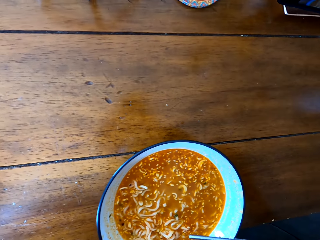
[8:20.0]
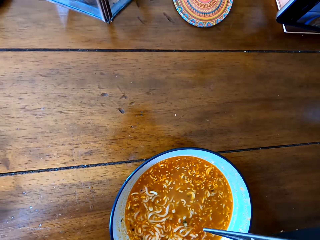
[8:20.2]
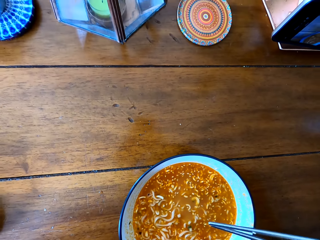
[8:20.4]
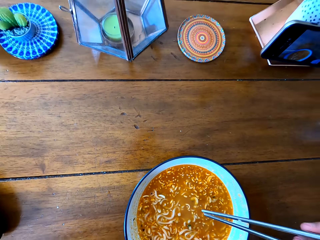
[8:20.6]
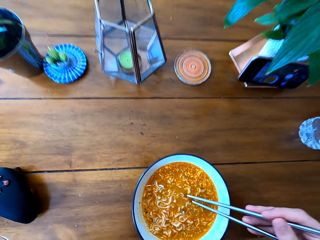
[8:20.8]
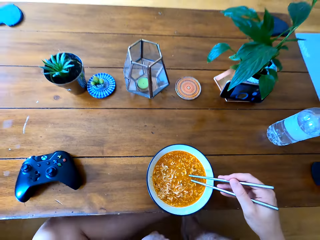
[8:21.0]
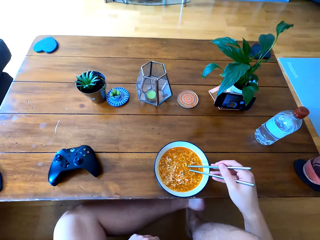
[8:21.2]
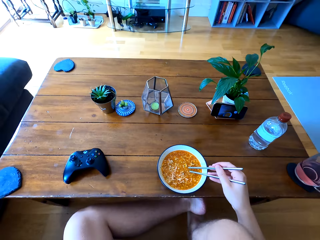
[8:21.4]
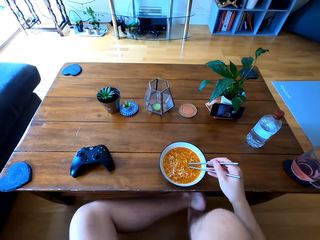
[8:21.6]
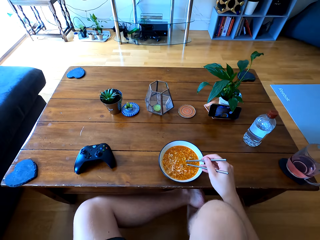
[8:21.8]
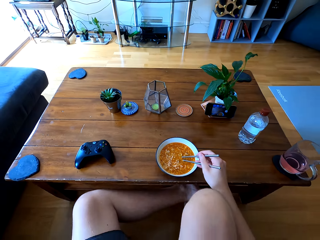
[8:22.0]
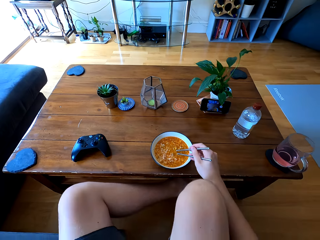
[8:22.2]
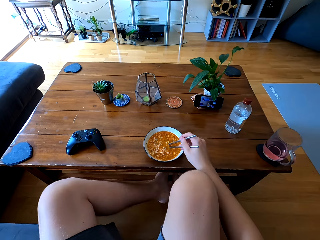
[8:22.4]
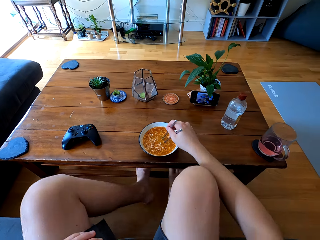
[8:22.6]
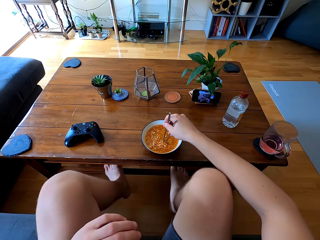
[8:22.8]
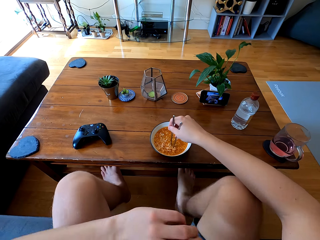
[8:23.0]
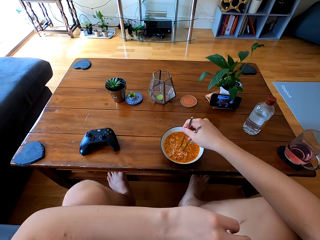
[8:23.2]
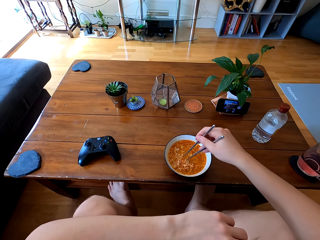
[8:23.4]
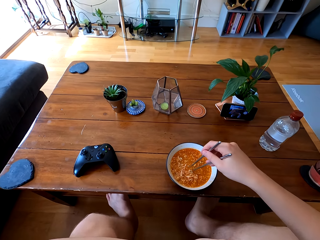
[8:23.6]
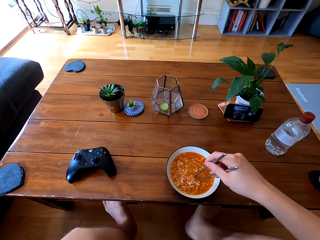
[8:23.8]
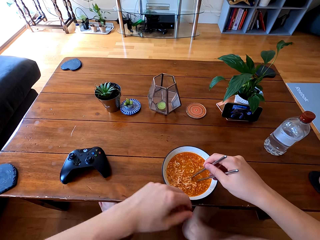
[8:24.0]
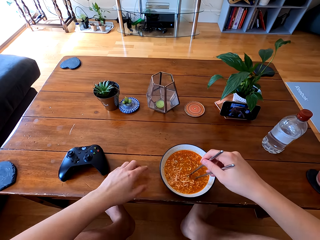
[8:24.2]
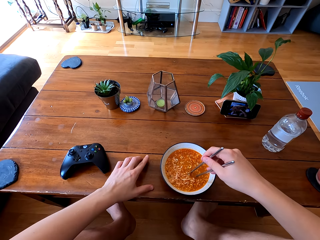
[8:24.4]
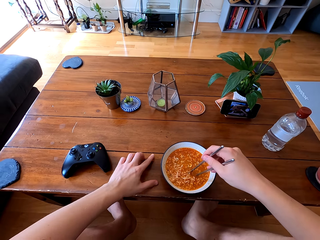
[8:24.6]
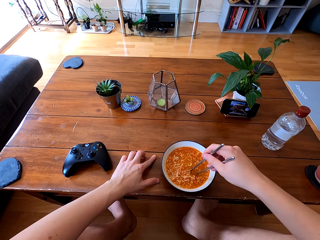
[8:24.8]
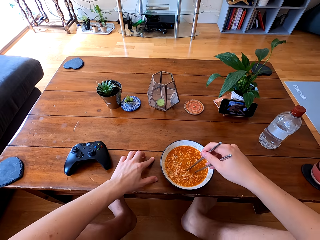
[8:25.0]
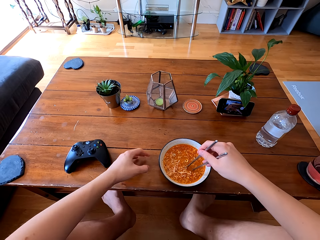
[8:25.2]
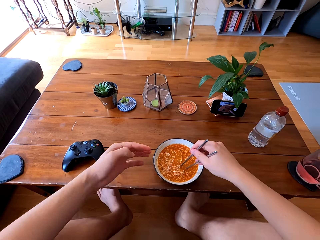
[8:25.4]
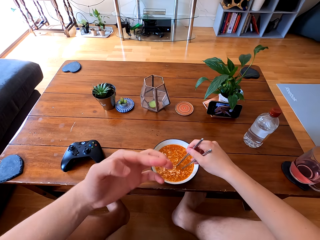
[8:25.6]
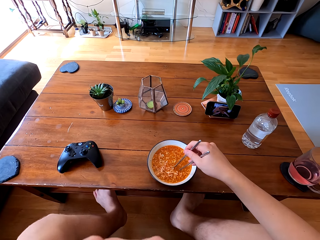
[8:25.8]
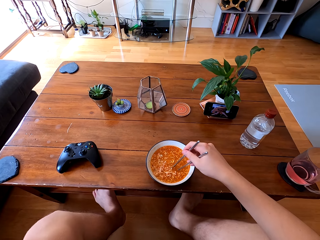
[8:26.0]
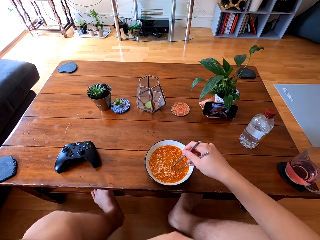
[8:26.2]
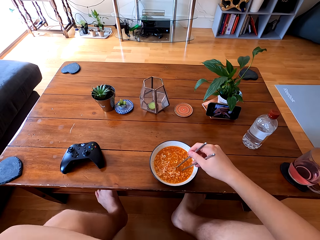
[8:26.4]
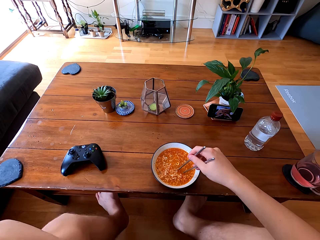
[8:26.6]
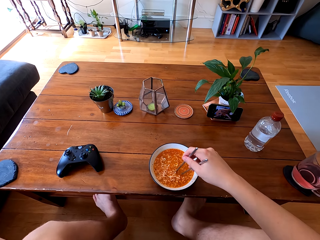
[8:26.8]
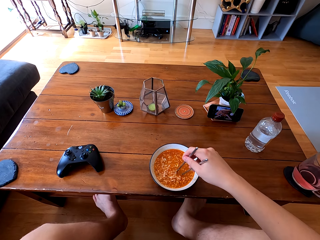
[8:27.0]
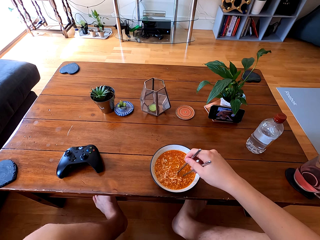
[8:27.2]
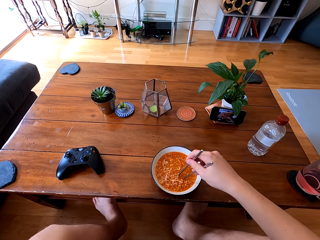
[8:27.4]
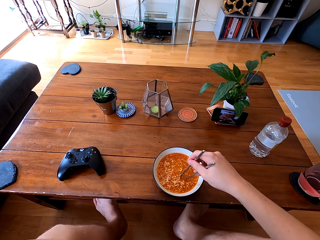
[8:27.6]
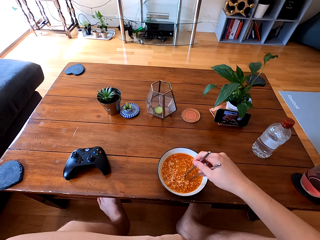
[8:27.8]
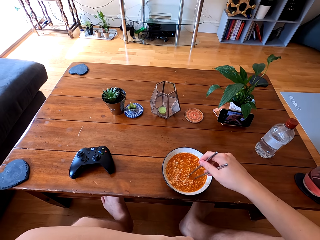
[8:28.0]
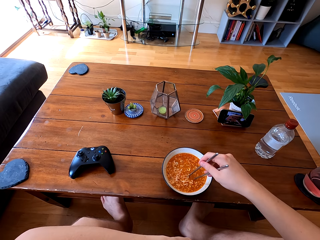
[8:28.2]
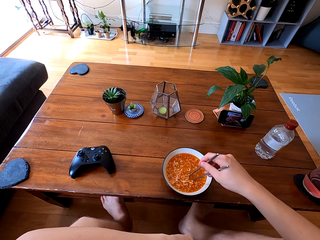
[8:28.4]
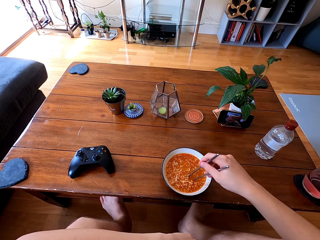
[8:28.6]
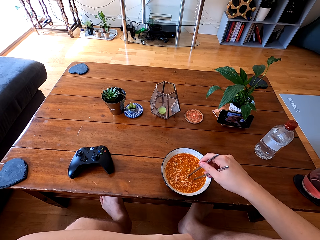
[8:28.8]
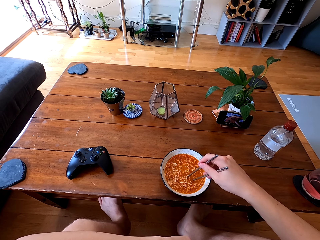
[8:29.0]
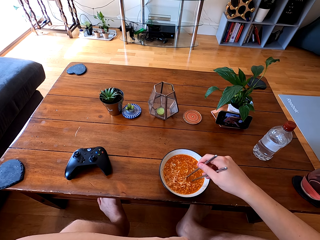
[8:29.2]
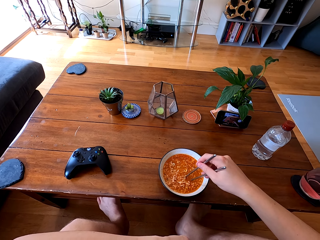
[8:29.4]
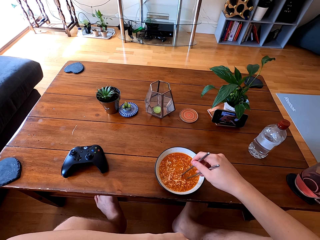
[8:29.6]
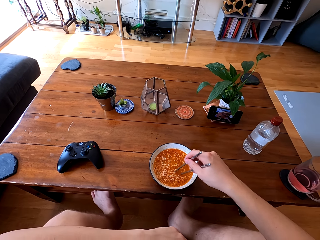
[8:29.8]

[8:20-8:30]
The camera wearer looks at the television. He wipes soup on the table with his finger. He licks his finger.

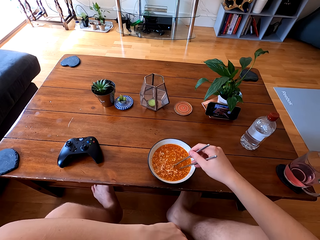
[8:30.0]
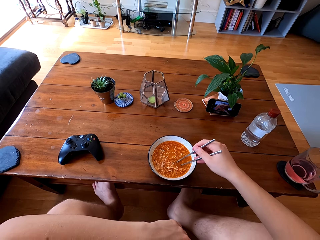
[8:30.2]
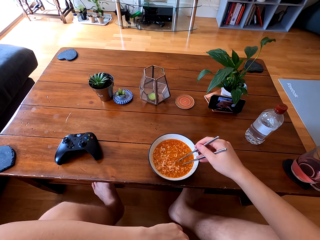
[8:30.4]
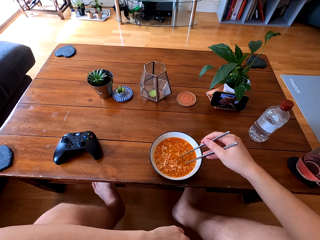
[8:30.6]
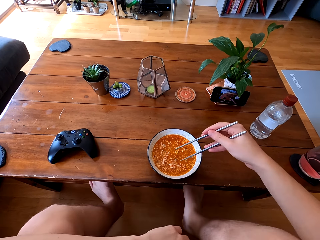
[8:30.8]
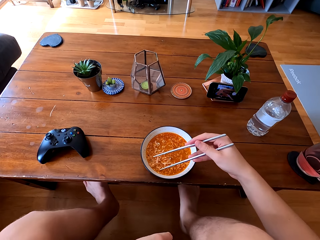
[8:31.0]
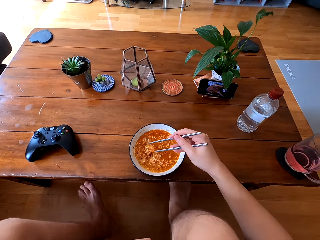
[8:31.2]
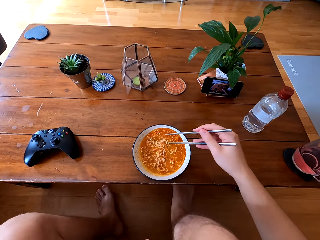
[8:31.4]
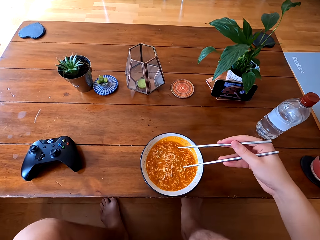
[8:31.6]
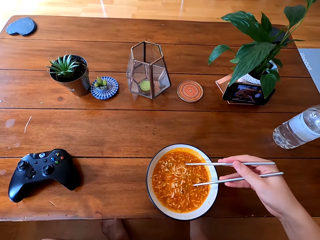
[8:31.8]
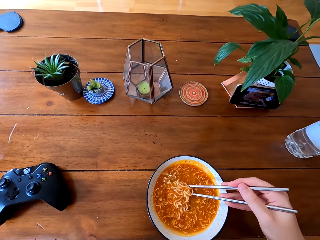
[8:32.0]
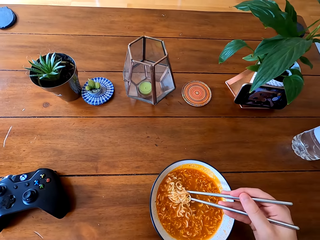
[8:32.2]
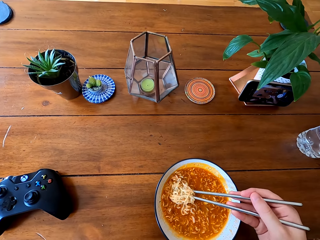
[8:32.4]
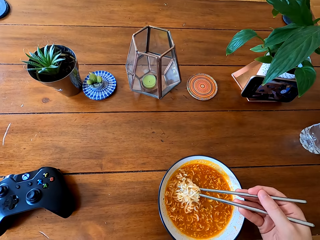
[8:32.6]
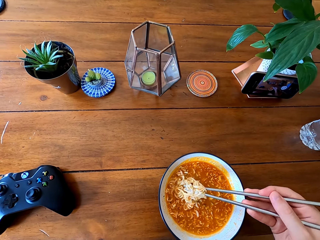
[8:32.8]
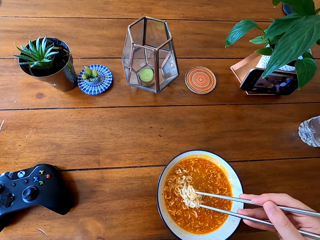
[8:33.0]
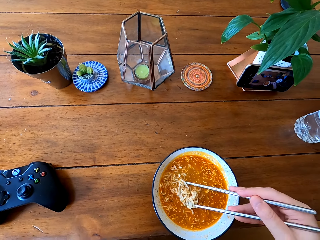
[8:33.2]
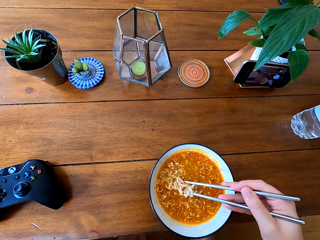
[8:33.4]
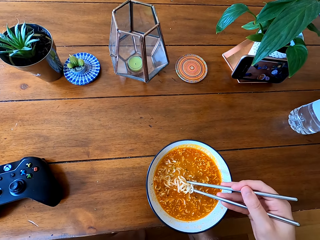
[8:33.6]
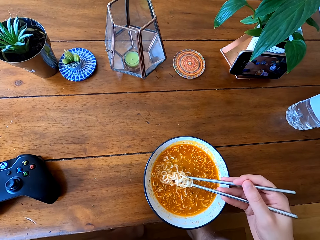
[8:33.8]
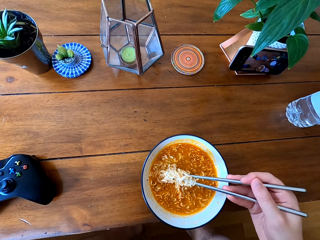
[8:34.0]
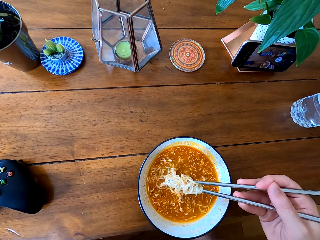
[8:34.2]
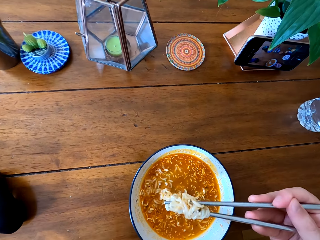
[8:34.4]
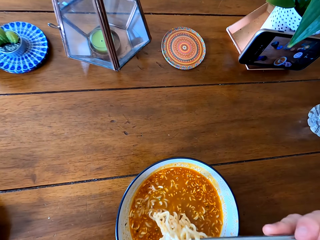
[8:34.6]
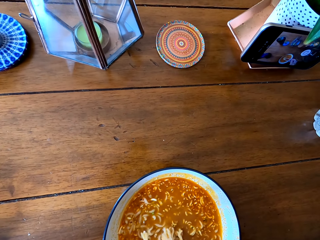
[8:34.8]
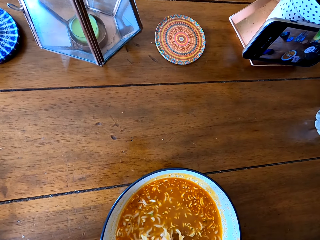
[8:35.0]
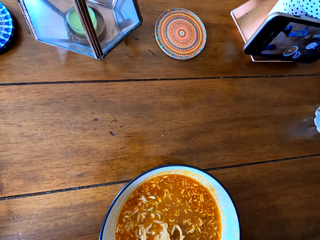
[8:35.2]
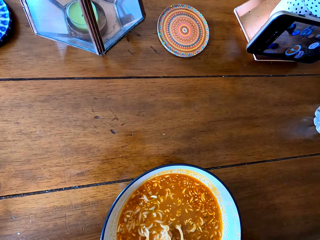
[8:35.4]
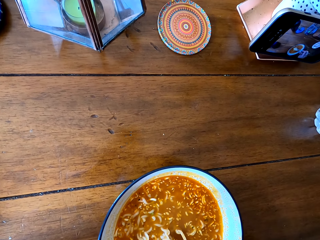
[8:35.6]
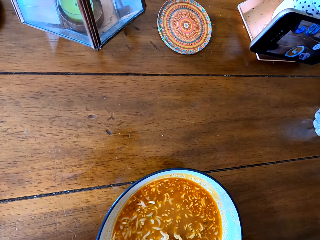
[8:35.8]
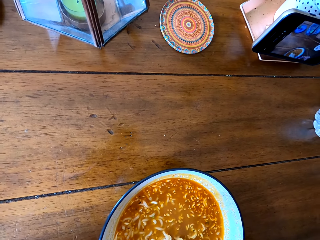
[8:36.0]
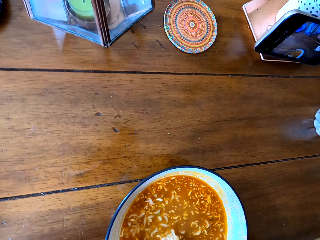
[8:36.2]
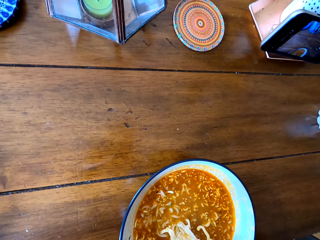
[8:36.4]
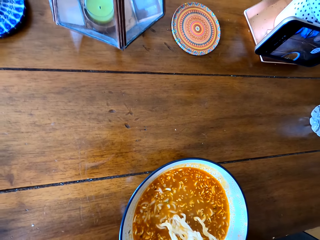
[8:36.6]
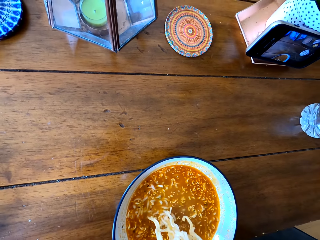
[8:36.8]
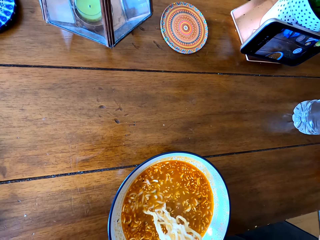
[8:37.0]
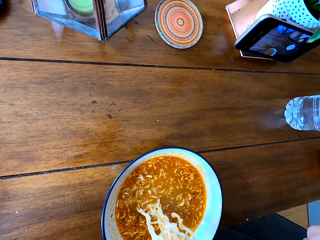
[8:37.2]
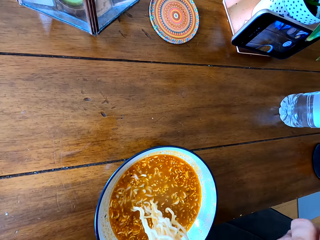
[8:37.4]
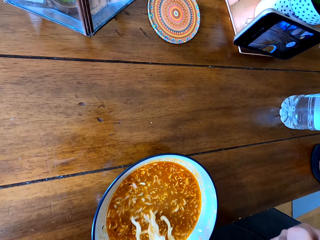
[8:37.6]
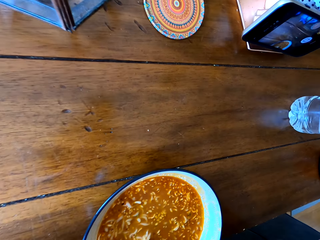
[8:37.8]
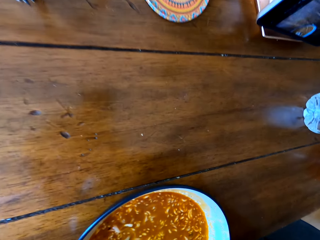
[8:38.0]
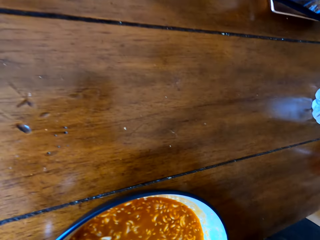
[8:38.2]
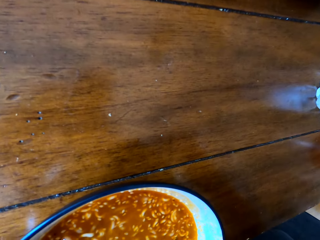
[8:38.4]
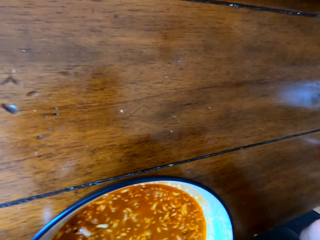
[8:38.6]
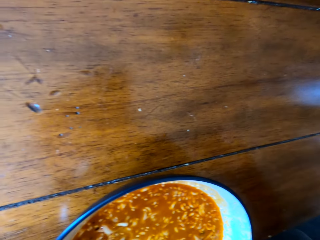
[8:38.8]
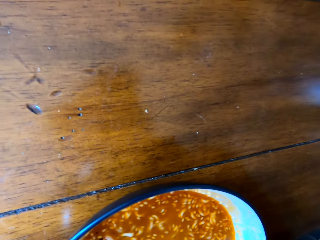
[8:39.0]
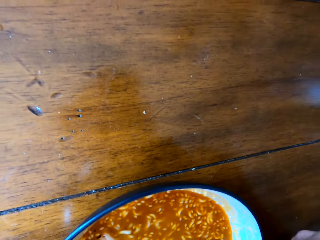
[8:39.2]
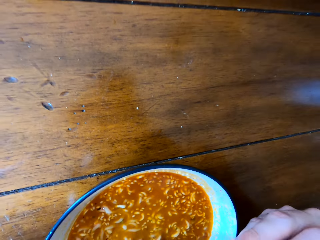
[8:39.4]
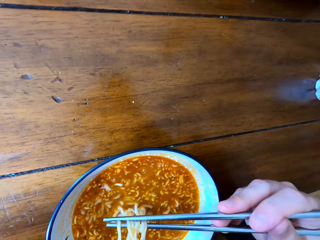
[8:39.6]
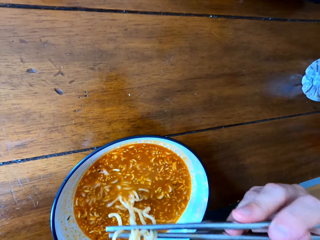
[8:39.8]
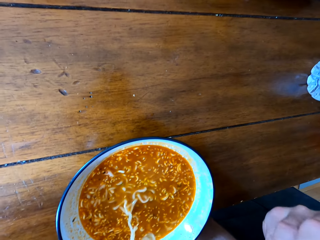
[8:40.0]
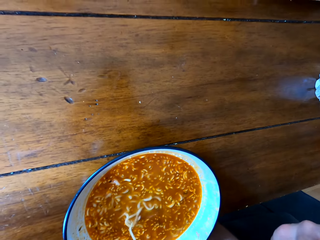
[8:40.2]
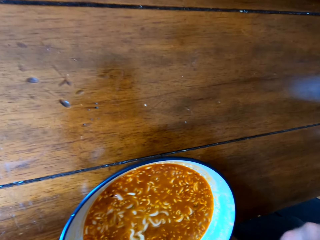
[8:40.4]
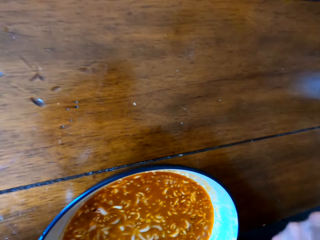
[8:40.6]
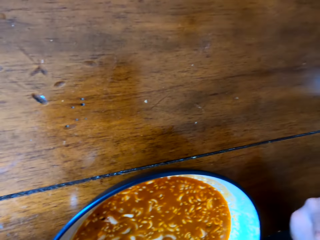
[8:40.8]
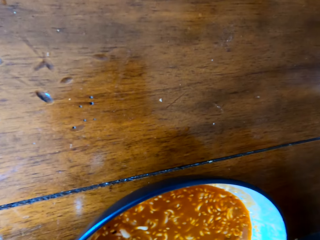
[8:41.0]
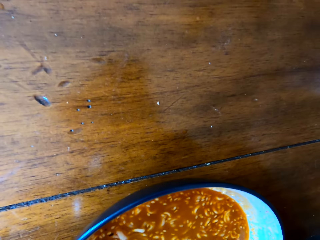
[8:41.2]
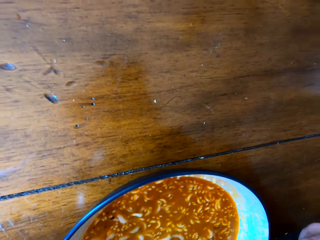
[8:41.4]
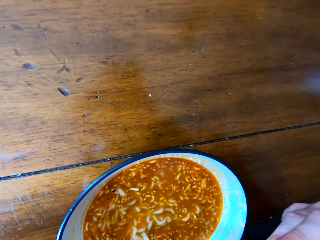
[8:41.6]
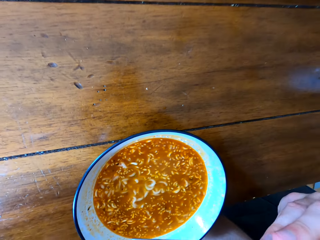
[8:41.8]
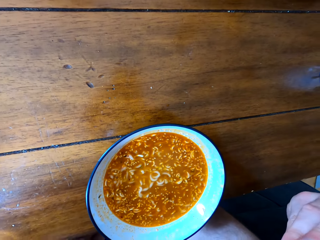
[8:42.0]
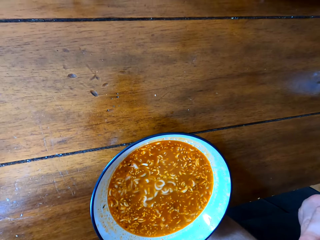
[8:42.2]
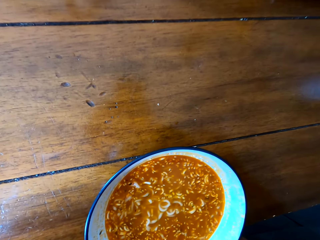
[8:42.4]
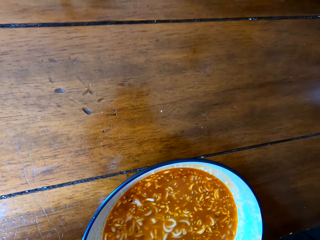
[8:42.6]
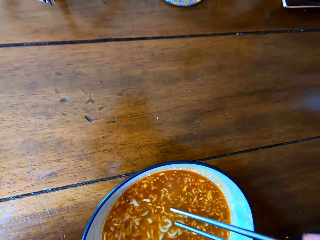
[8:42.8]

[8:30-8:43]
The camera wearer scoops noodles with chopsticks. They cool the noodles. They blow the noodles. They eat the noodles.
